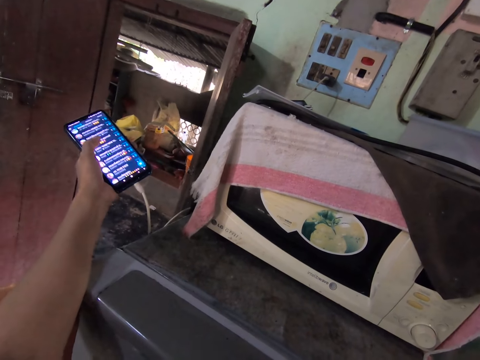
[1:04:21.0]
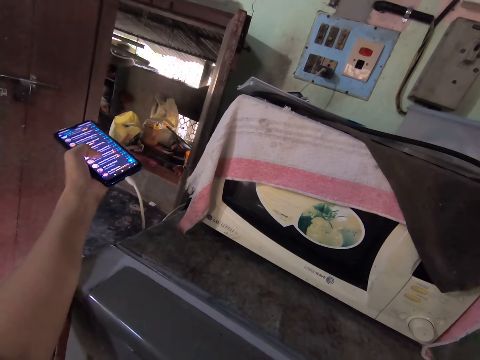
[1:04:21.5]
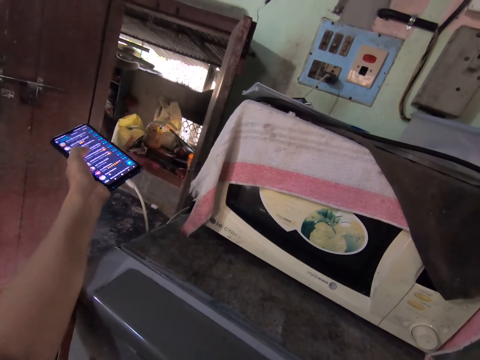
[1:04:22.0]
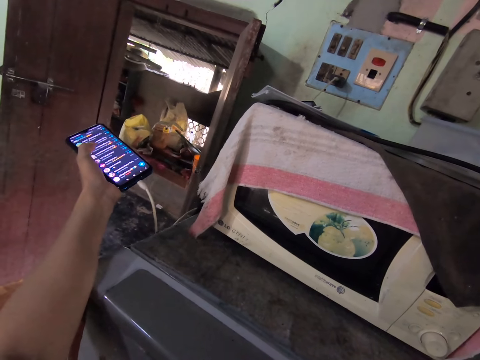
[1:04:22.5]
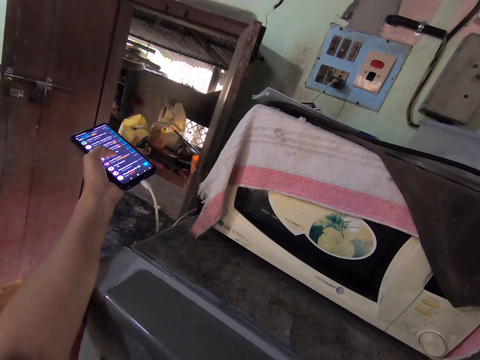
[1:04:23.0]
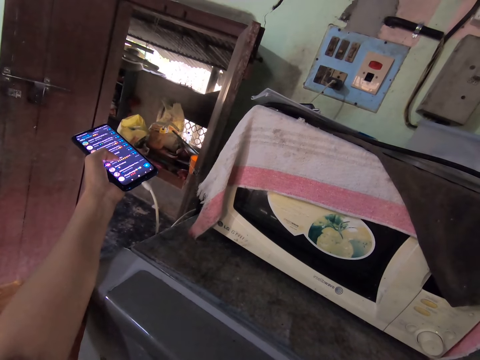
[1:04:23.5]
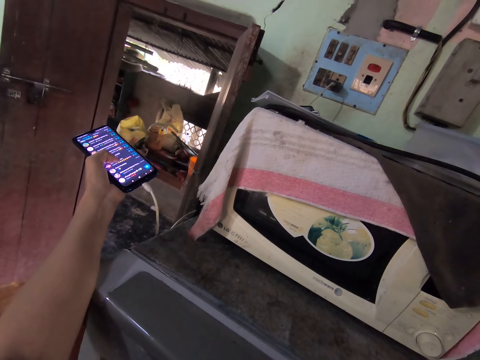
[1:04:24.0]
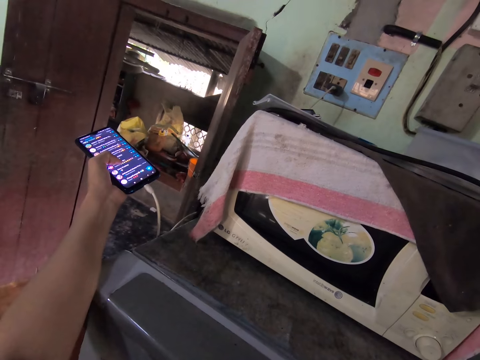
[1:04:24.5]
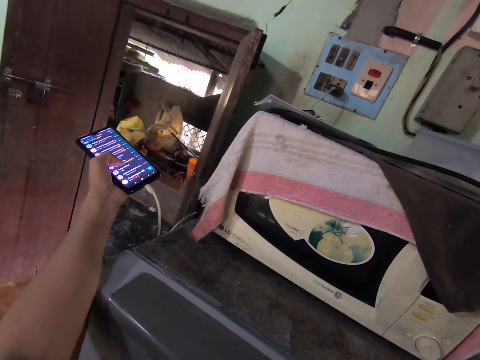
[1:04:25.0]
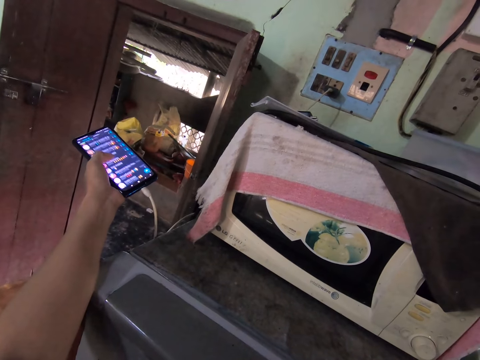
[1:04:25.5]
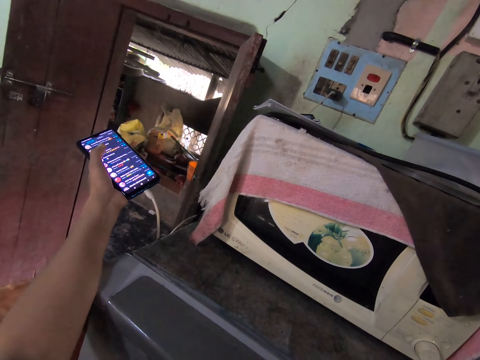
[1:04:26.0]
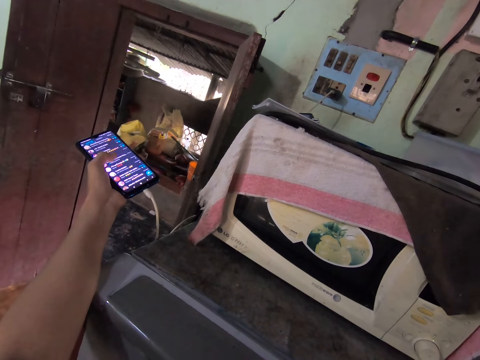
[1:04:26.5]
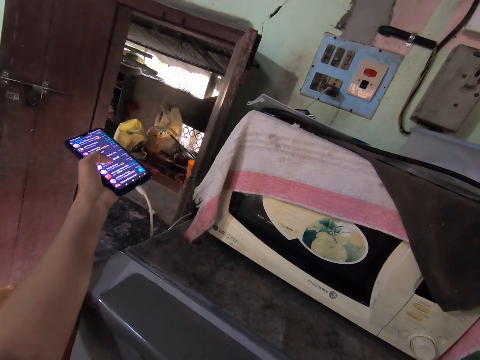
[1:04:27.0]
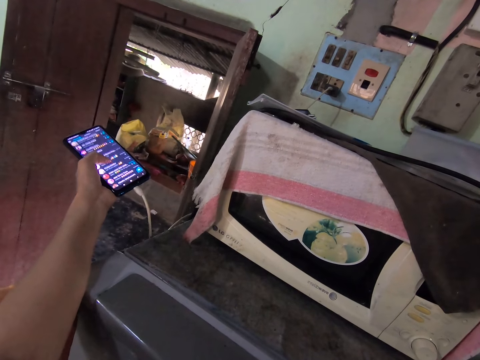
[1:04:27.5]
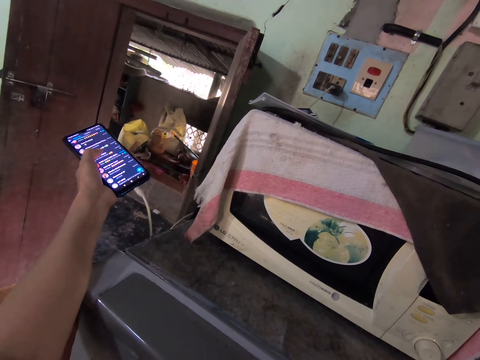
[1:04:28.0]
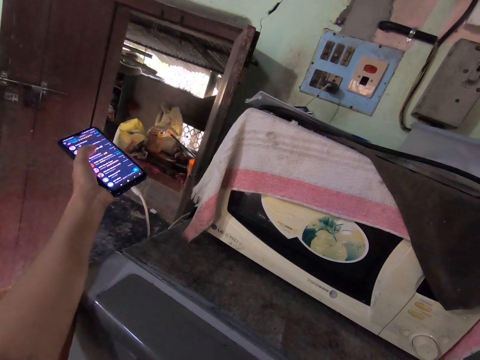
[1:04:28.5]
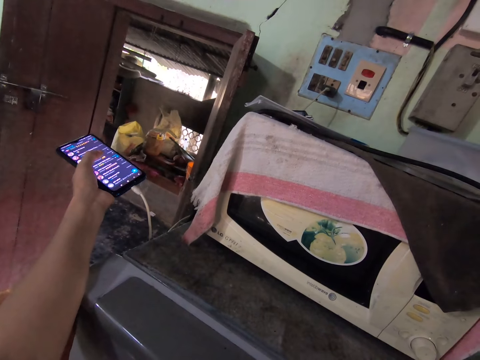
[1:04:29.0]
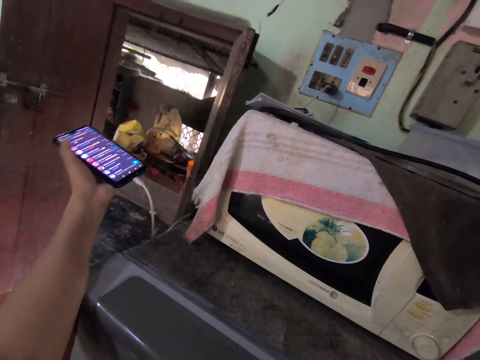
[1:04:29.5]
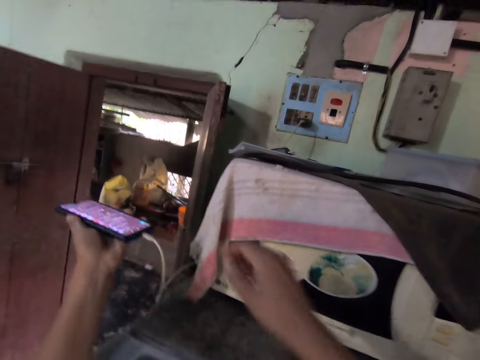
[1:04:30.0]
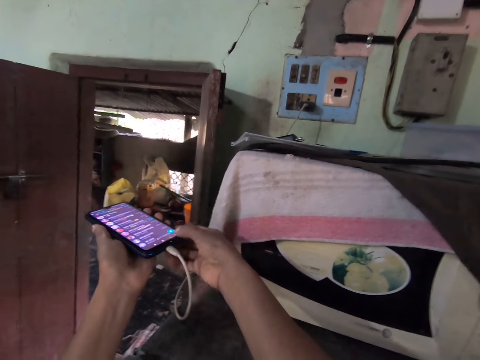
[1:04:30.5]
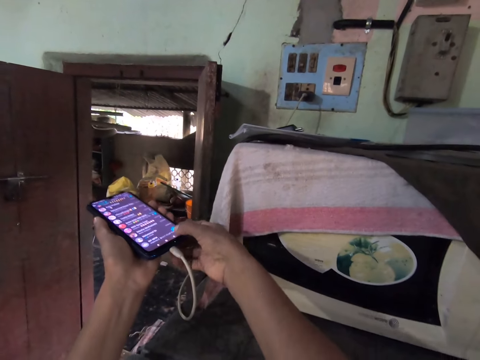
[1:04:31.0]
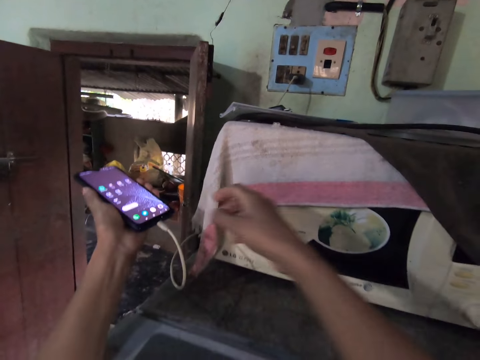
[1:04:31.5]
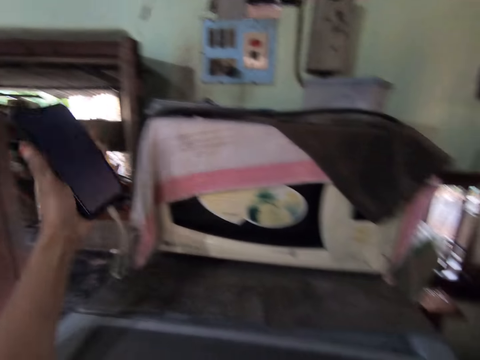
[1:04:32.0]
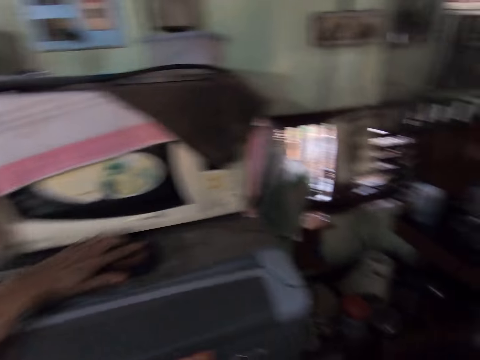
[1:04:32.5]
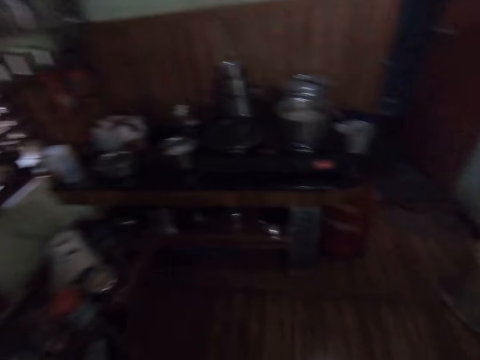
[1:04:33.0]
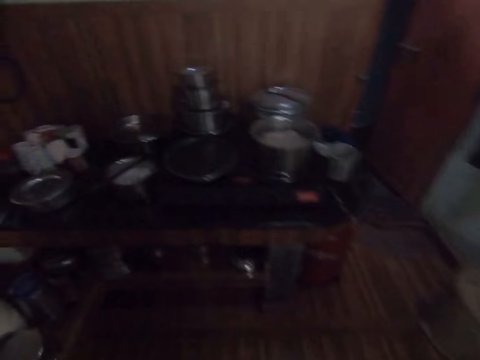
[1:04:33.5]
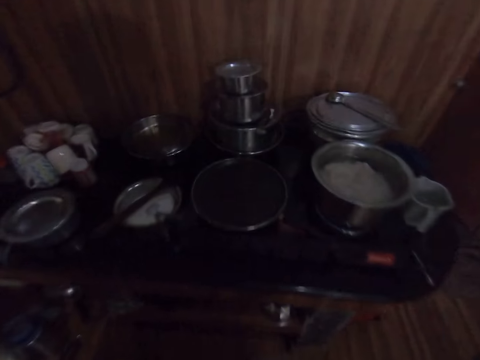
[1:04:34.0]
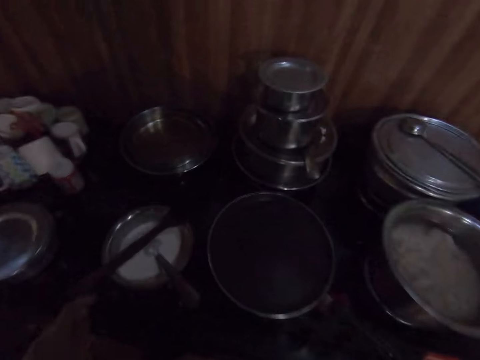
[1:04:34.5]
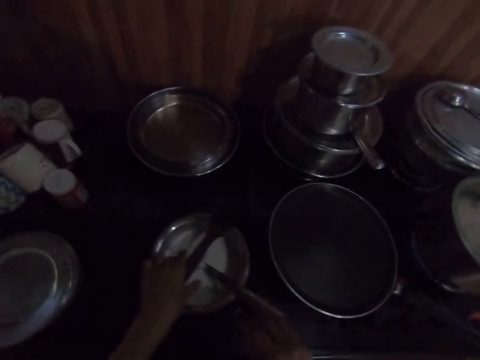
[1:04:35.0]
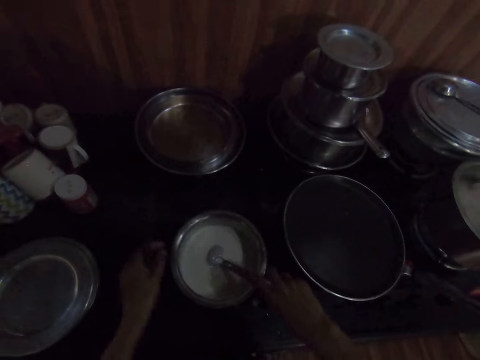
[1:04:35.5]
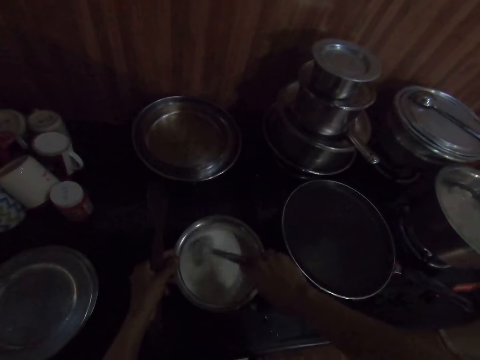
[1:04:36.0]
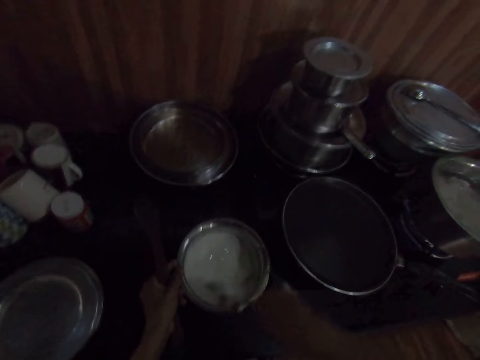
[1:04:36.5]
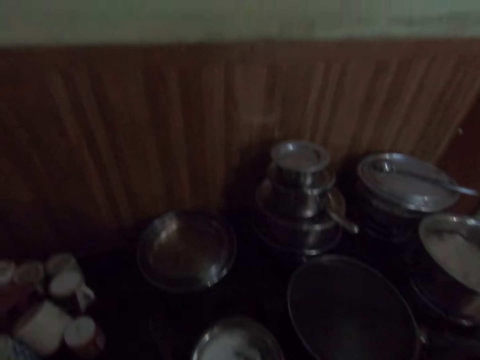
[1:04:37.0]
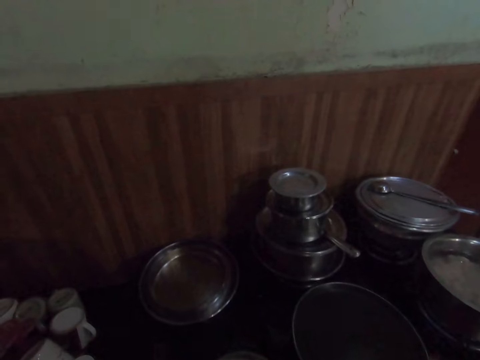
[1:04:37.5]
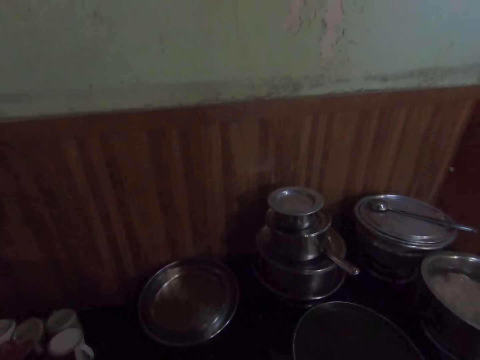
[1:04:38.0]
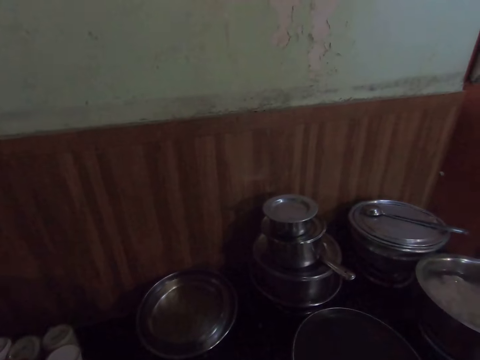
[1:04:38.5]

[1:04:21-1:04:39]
The camera wearer operates the phone with both hands. She drops the phone on the fridge with her left hand. She walks around the room. She picks up the turning stick on the pot of grounded beans with her left hand. She picks up the spoon in the pot of grounded beans with her right hand. She stirs the grounded beans in the pot with the spoon in her right hand.

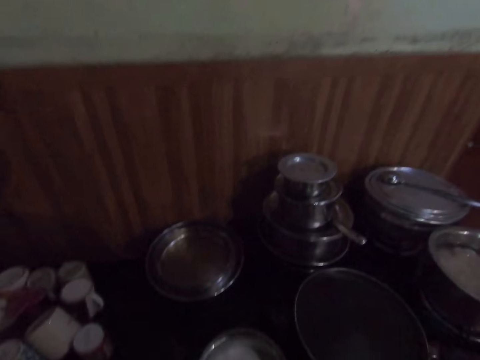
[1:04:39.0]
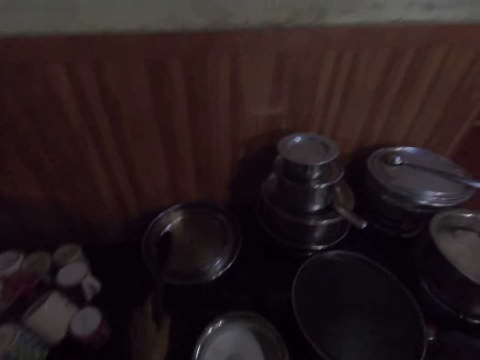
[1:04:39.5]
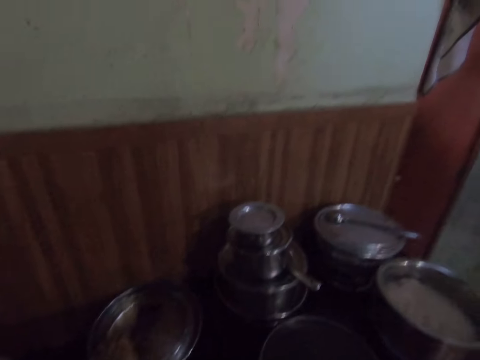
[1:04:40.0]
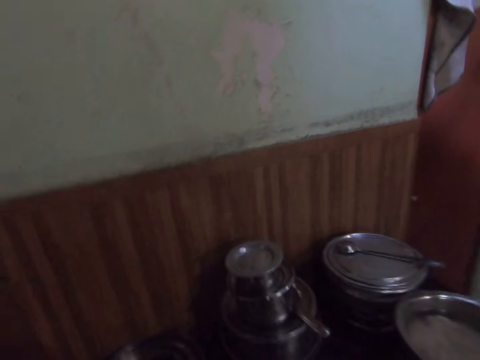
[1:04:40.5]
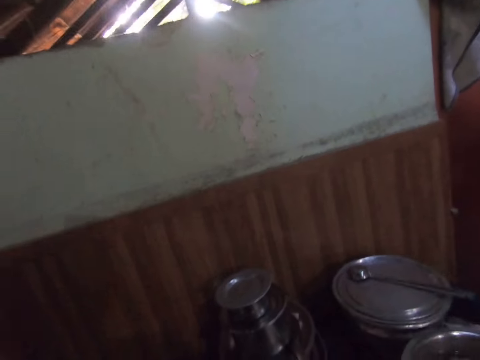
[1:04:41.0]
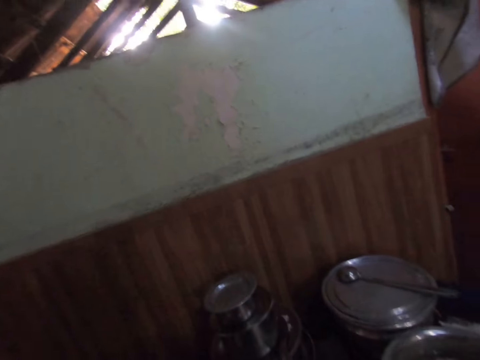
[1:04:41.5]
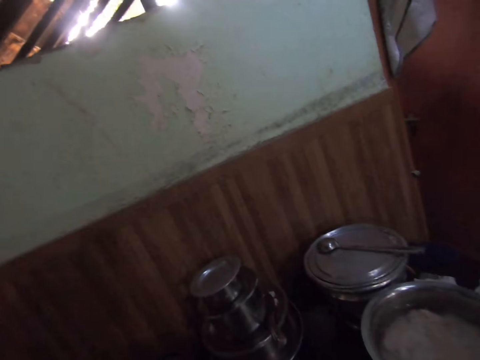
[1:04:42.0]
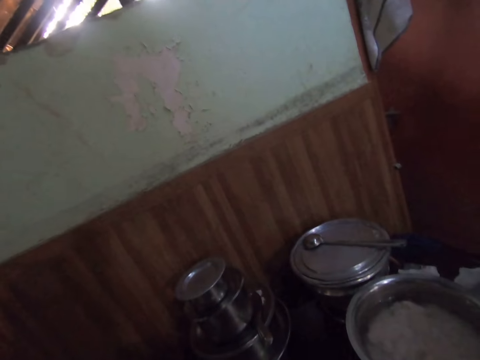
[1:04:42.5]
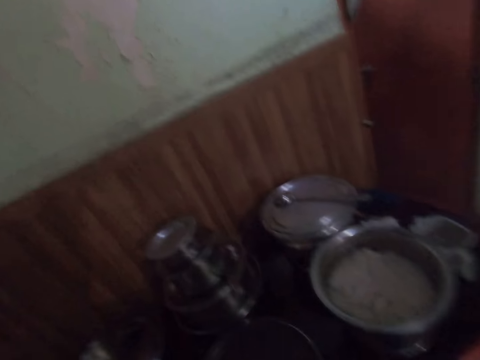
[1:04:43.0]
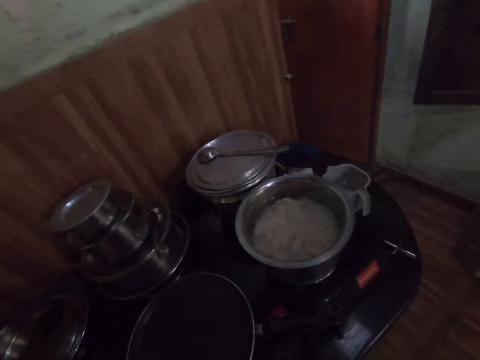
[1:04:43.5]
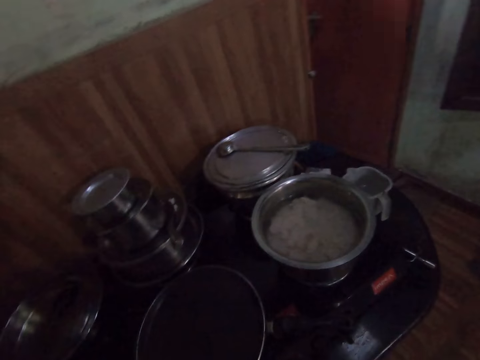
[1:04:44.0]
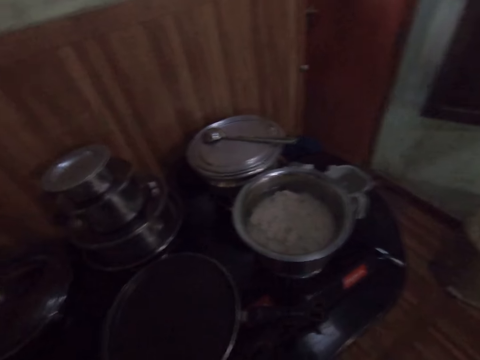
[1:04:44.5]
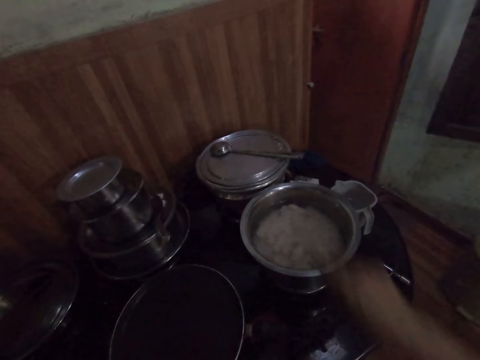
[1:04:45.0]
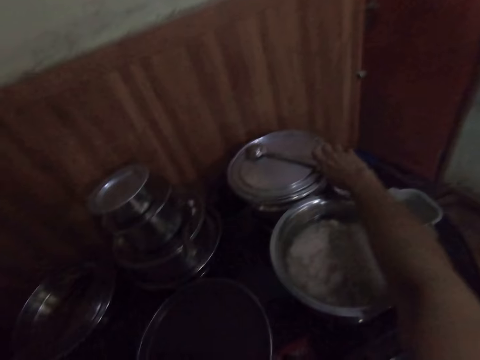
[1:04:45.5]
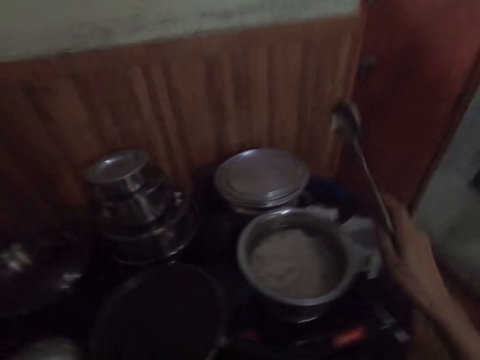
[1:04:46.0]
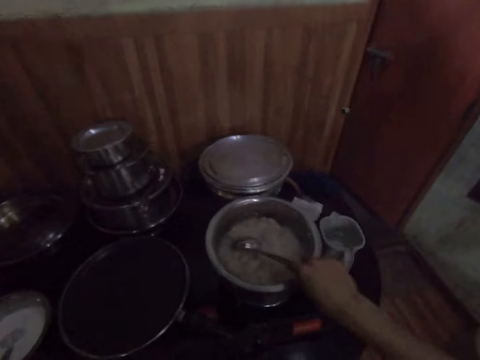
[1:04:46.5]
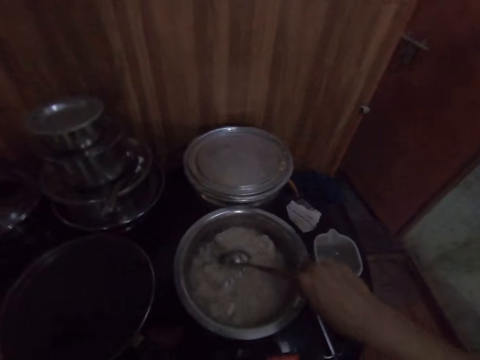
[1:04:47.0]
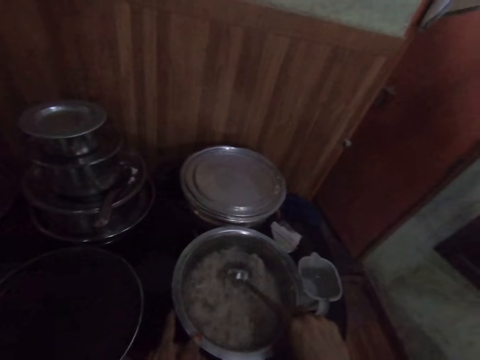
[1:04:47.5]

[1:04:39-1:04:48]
The camera wearer drops the turning stick in her left hand on the lid on the set of pots. She turns around the room. She picks up a spoon on a pot with her right hand. She stirs a pot of raita with the spoon in her right hand.
